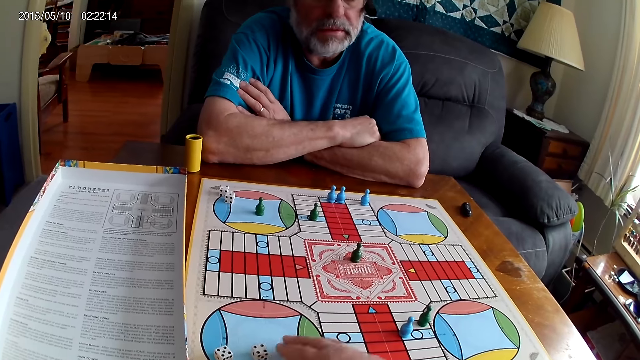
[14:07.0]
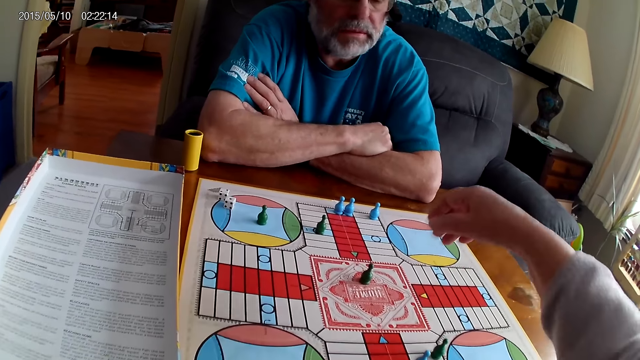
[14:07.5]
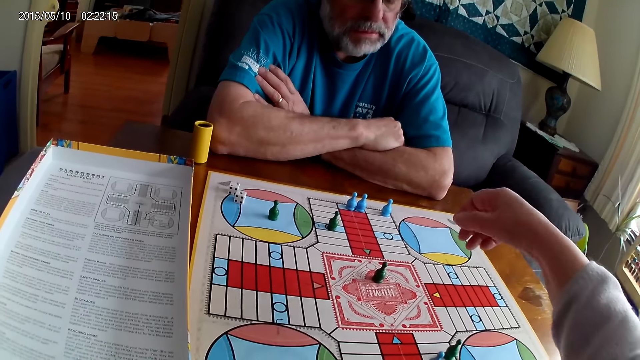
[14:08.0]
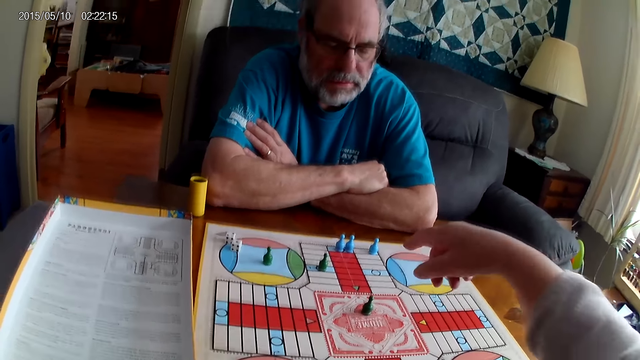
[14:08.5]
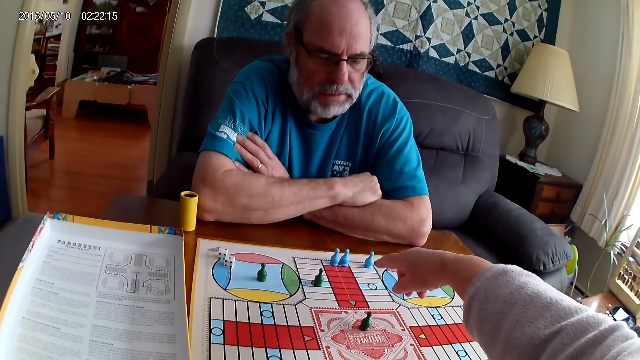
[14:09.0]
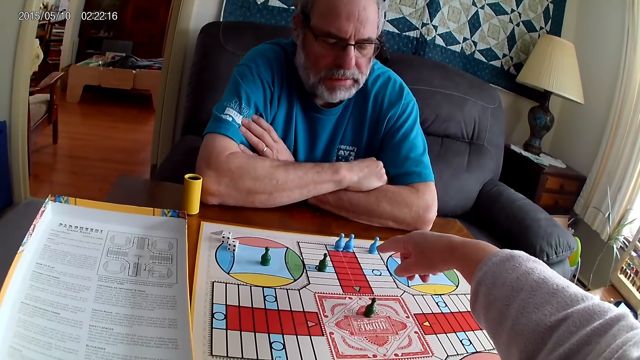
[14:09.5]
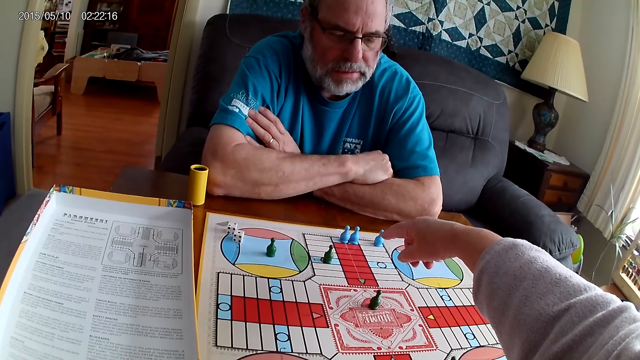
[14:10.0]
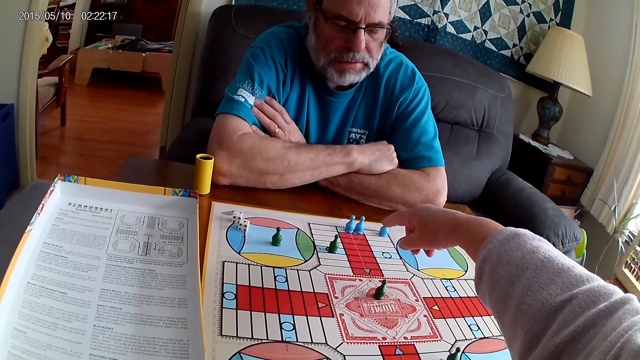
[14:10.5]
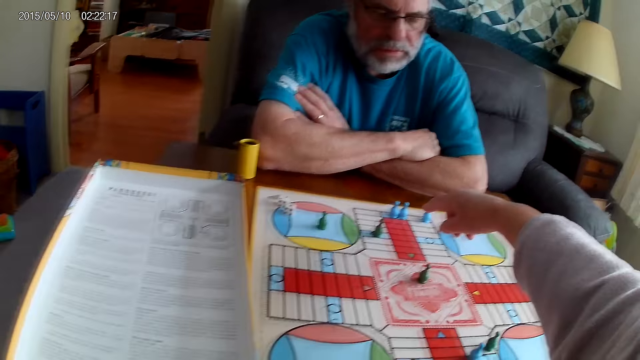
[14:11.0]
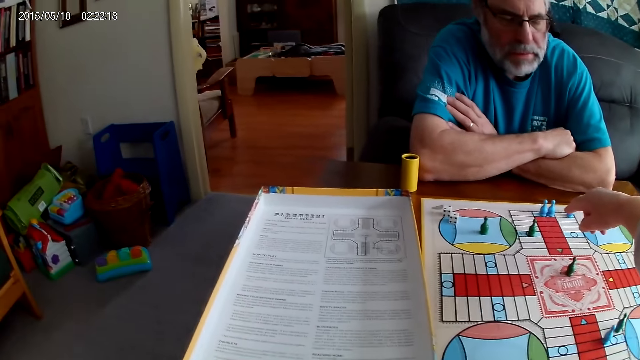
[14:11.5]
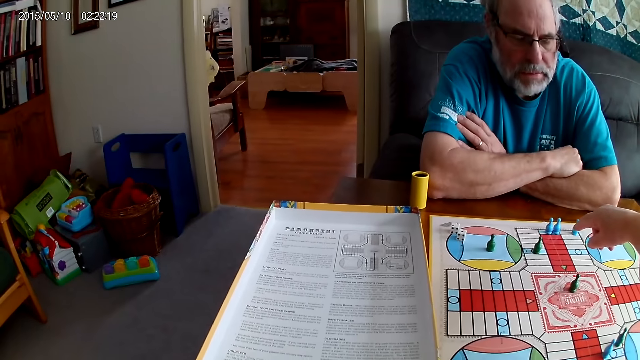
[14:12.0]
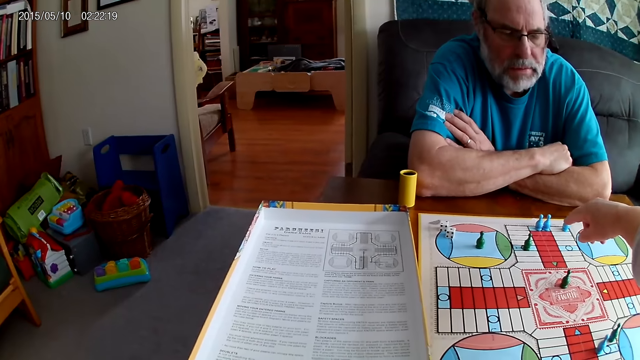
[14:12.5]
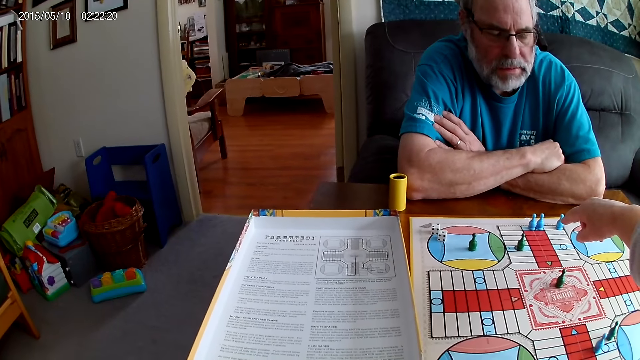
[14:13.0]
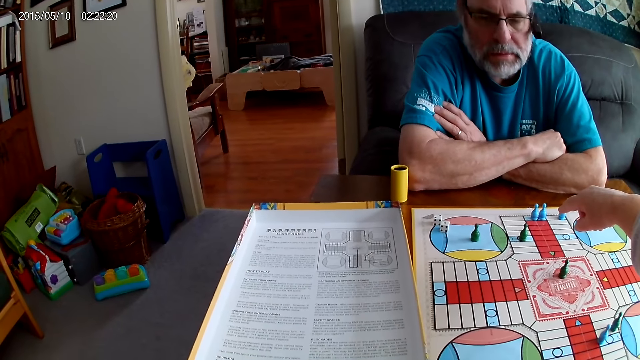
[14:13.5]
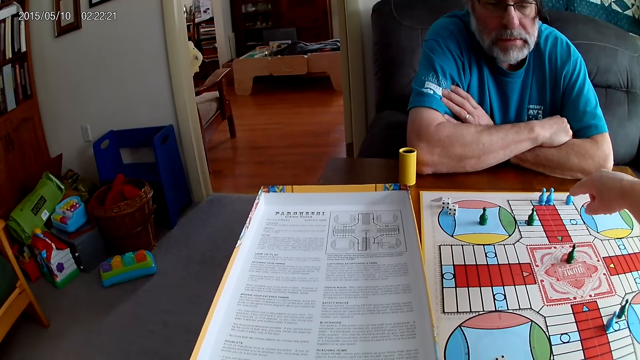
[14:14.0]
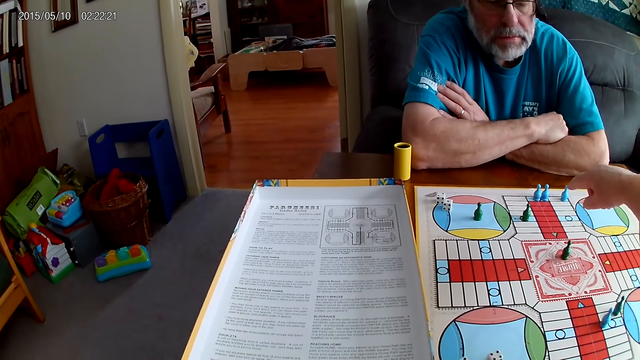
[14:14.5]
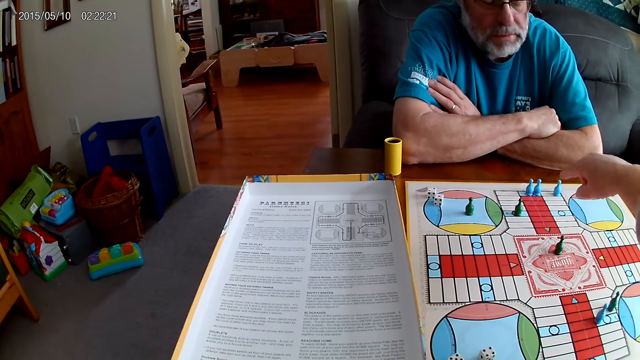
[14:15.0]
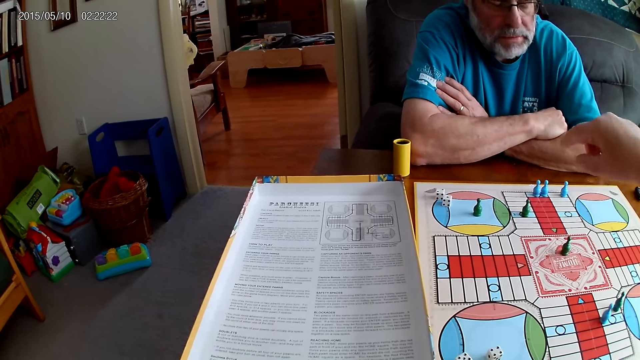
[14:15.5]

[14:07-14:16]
The camera wearer speaks to a man.

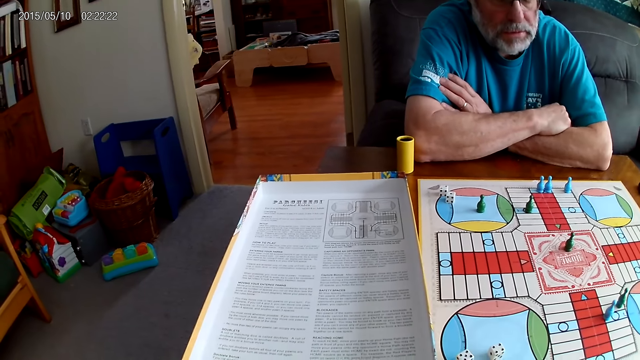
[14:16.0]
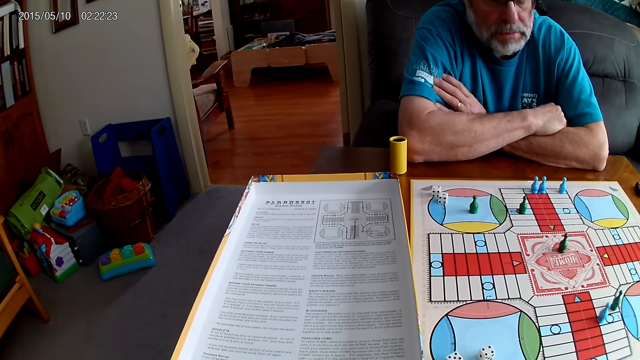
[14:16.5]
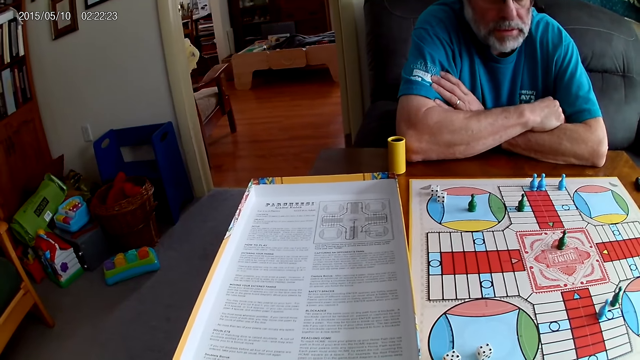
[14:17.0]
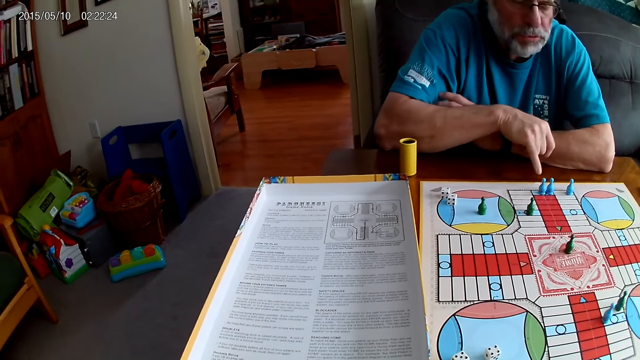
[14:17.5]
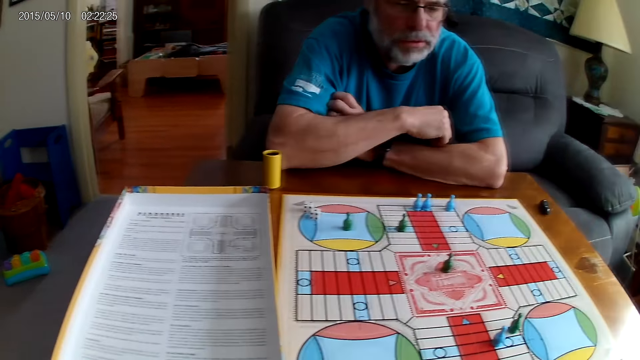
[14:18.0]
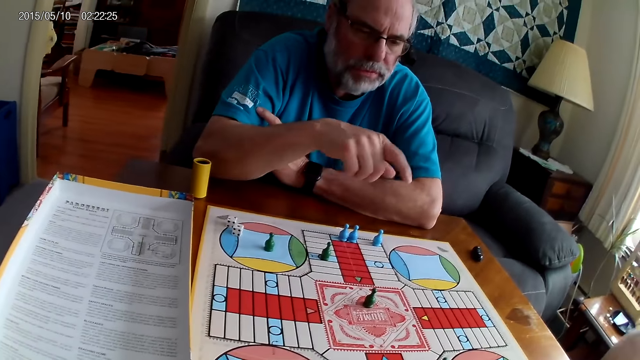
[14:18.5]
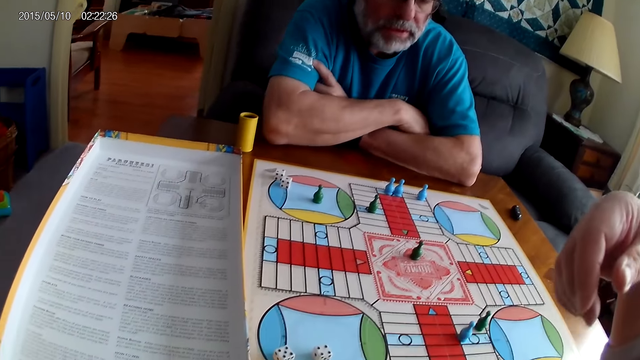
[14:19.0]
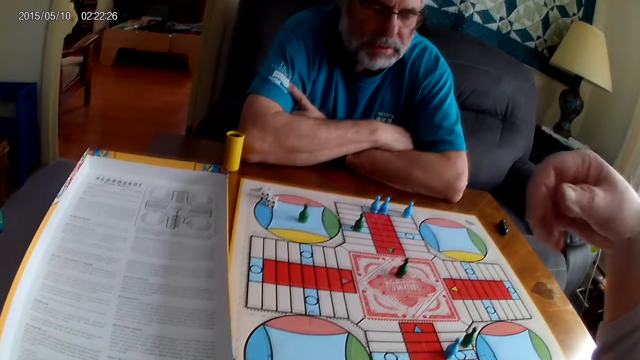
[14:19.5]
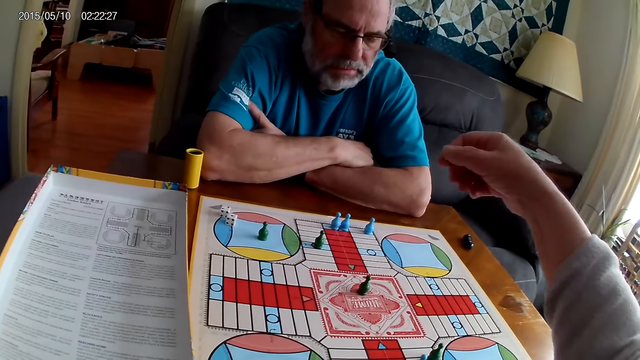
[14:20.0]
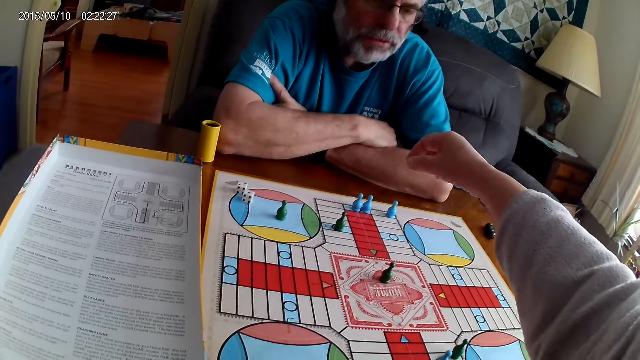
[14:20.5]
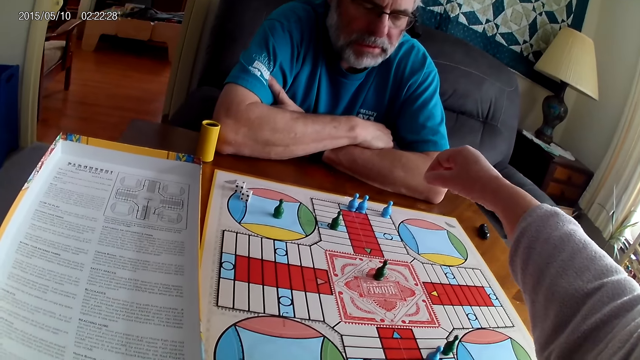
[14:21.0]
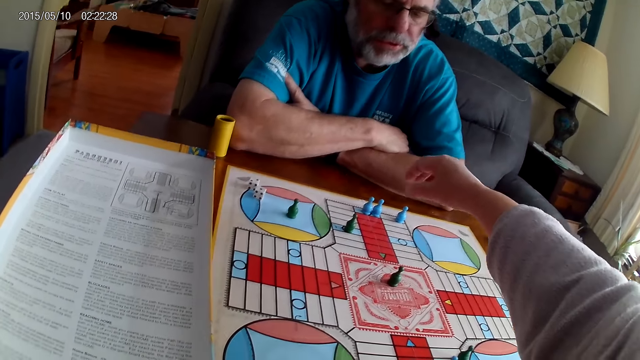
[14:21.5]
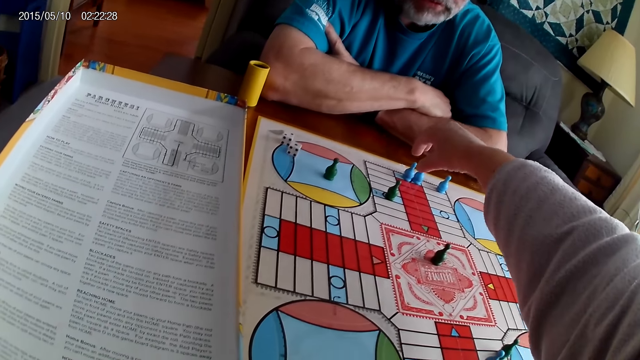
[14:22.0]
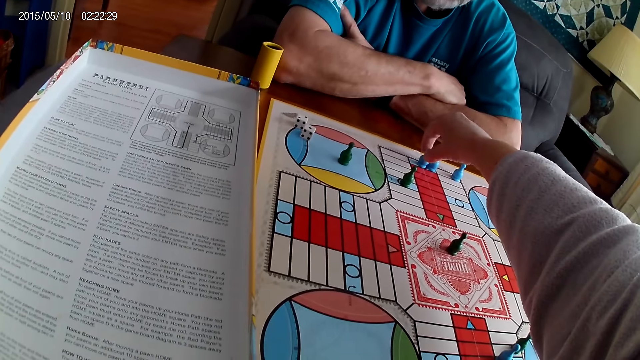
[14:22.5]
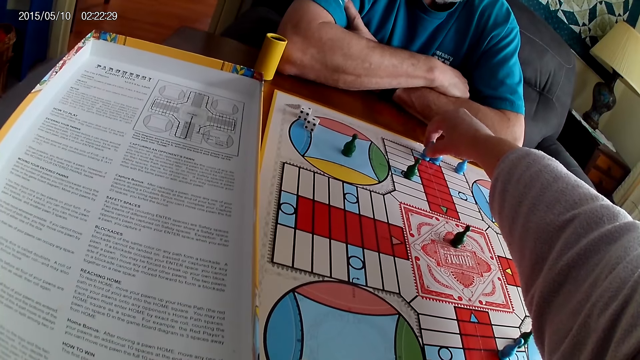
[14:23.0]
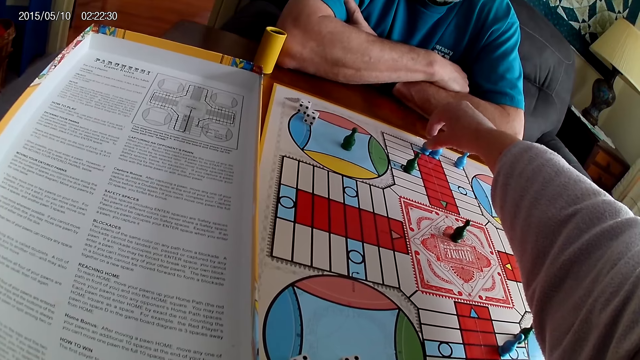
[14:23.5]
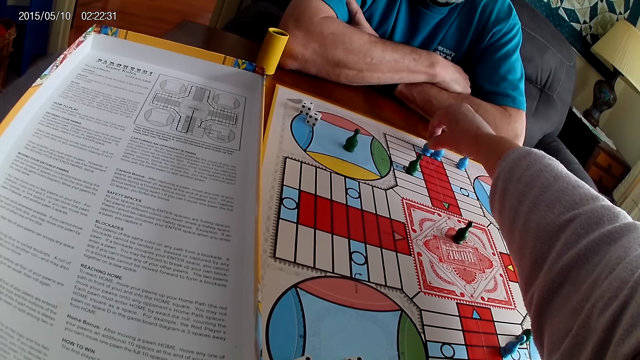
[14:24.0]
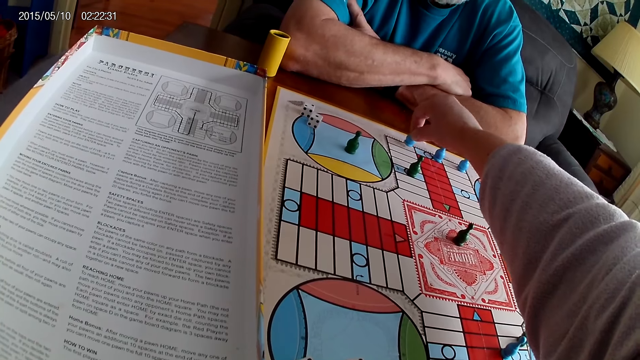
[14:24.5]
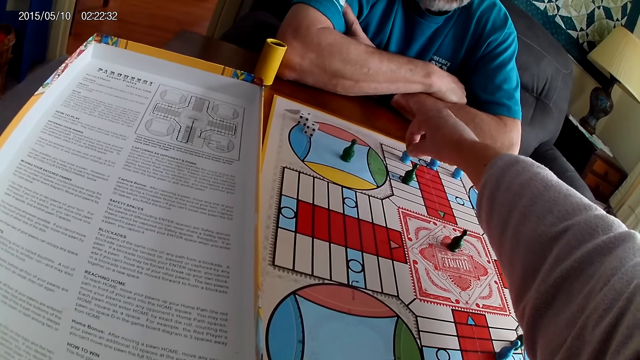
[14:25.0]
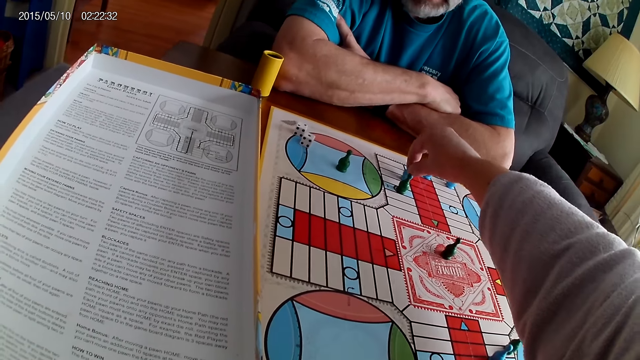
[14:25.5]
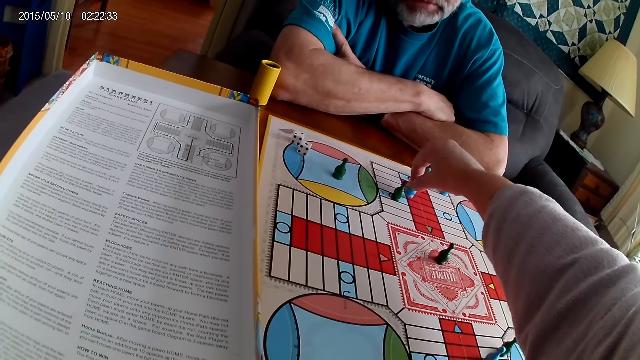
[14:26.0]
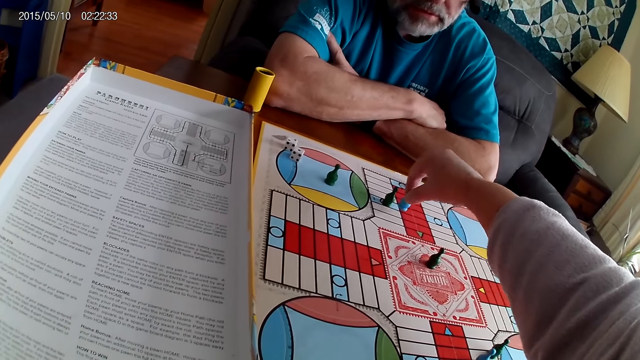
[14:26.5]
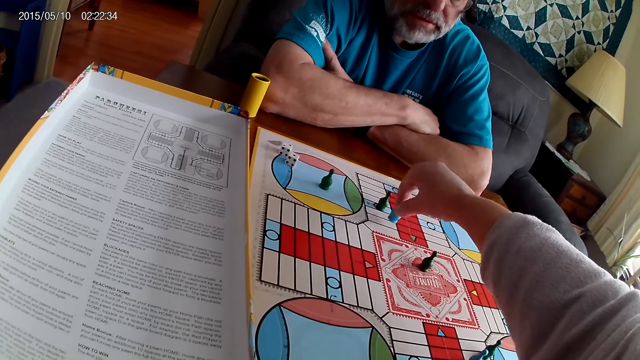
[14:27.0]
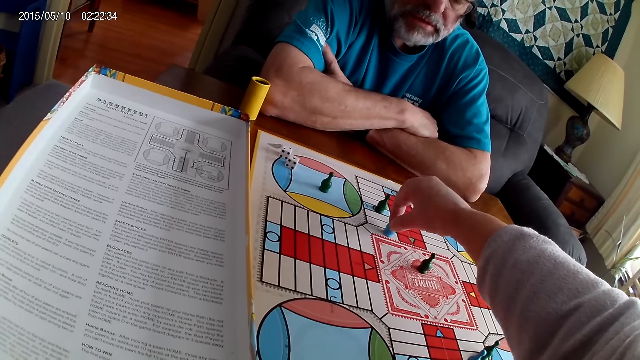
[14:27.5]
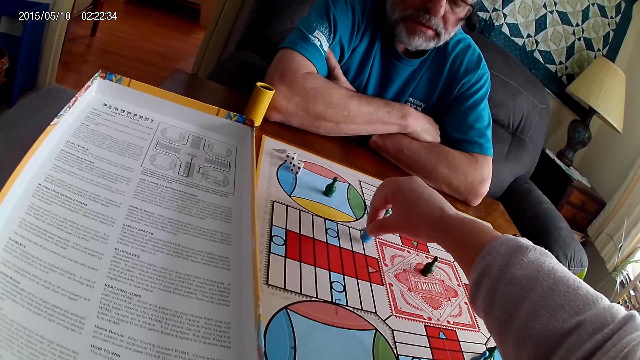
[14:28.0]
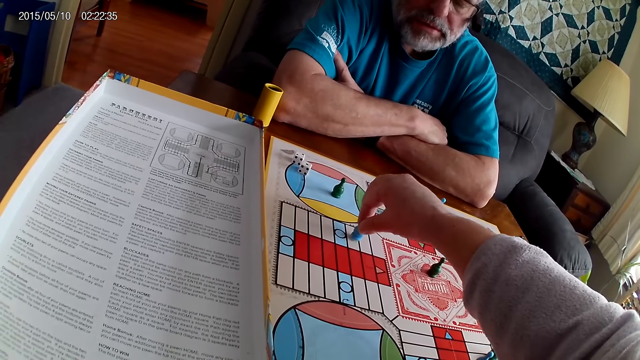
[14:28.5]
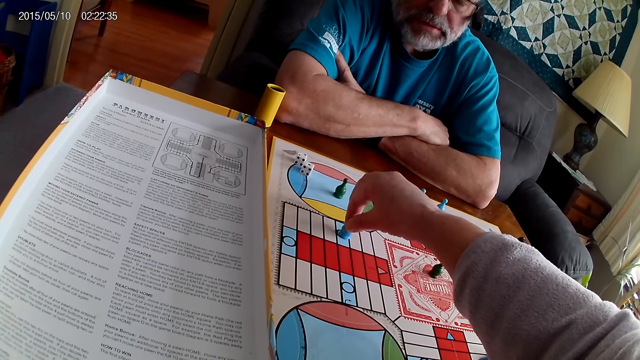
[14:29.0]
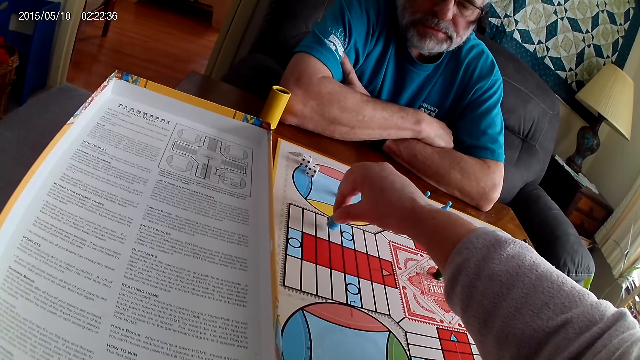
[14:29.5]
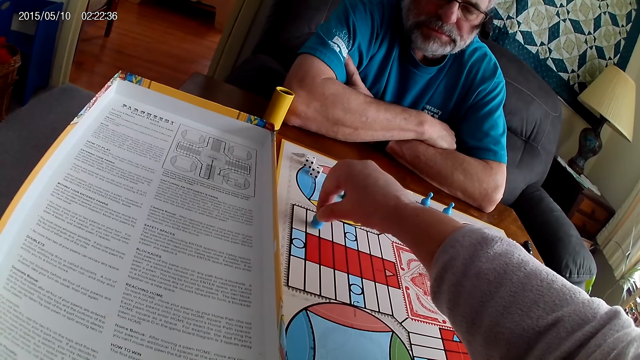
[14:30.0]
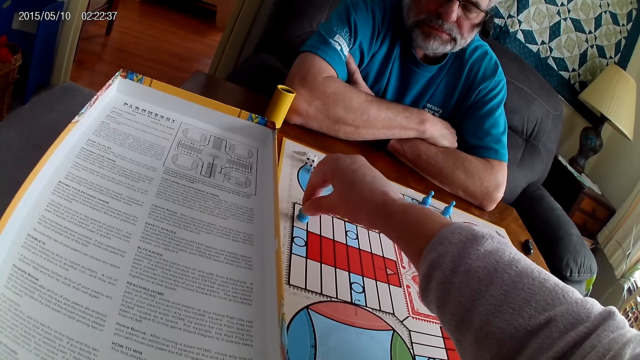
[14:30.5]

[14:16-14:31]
A man points at the board. The camera wearer converses with the man. He moves a blue pawn through the cells on the Ludo board with his right hand.
